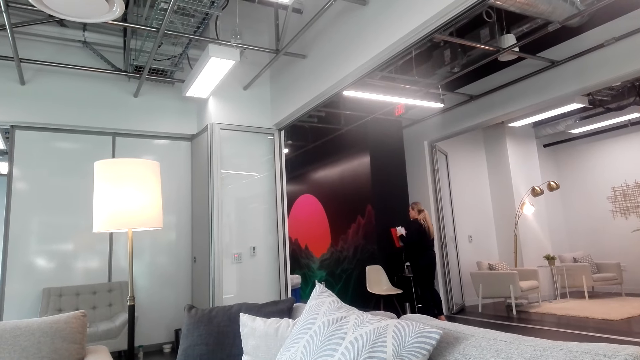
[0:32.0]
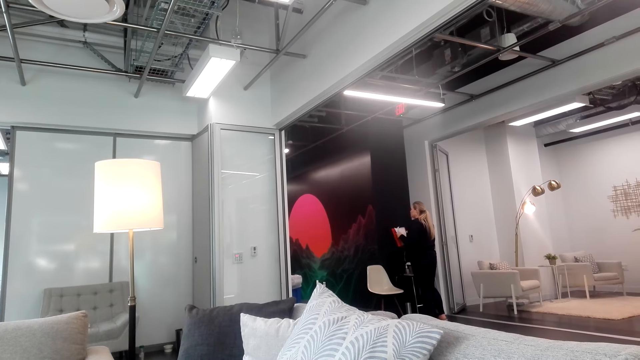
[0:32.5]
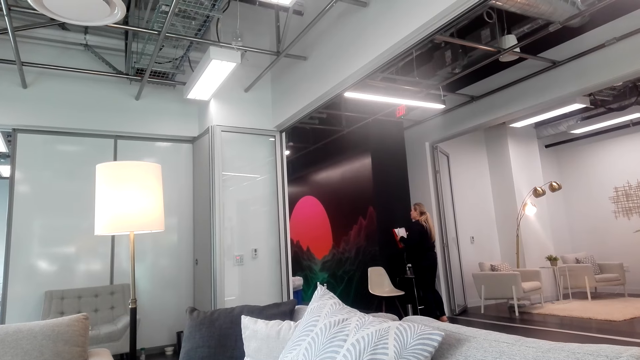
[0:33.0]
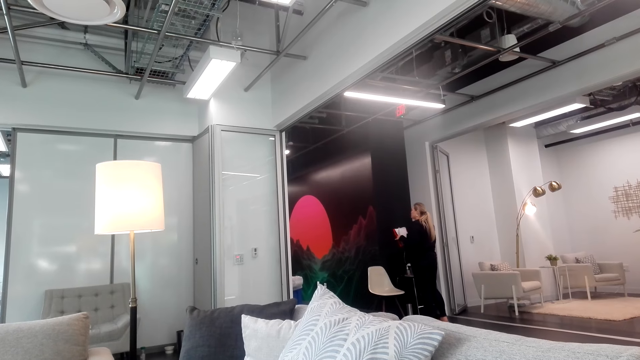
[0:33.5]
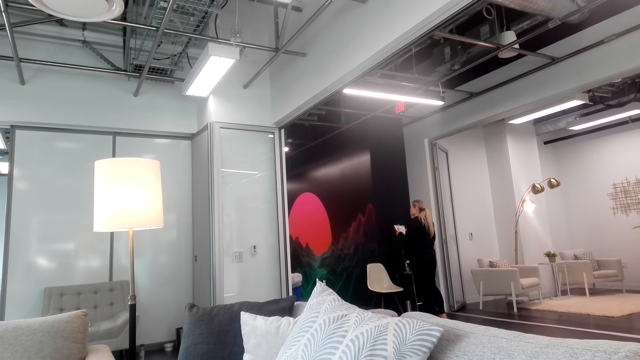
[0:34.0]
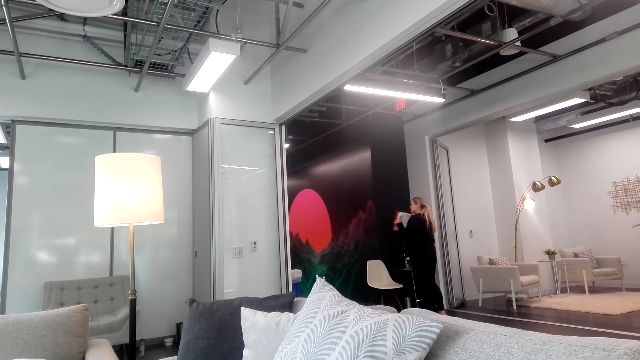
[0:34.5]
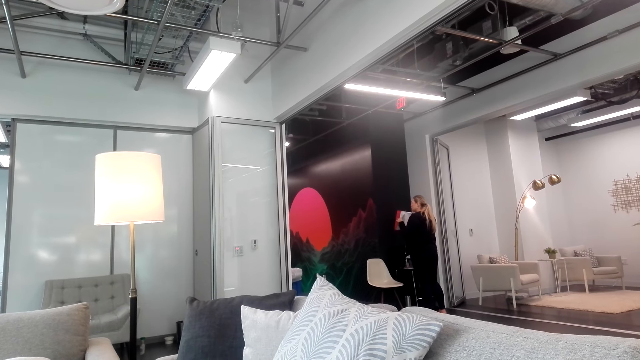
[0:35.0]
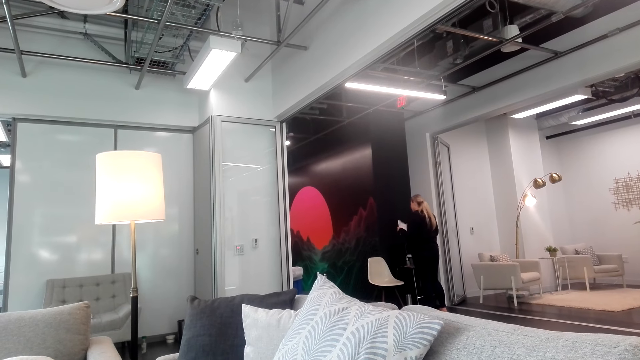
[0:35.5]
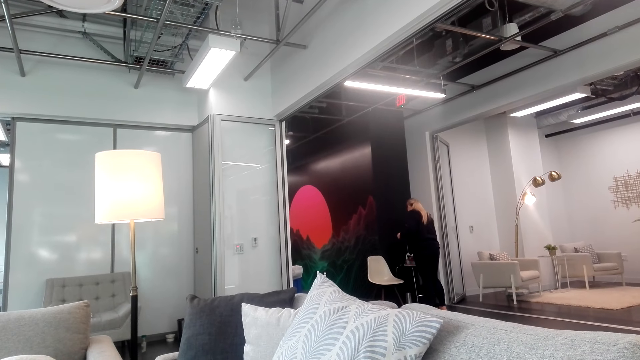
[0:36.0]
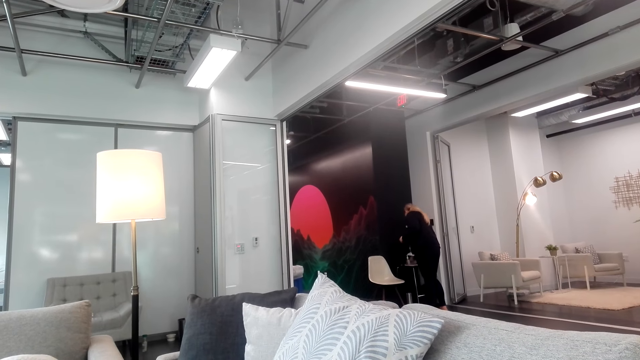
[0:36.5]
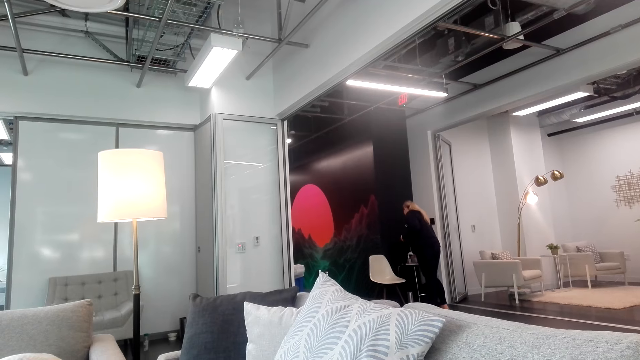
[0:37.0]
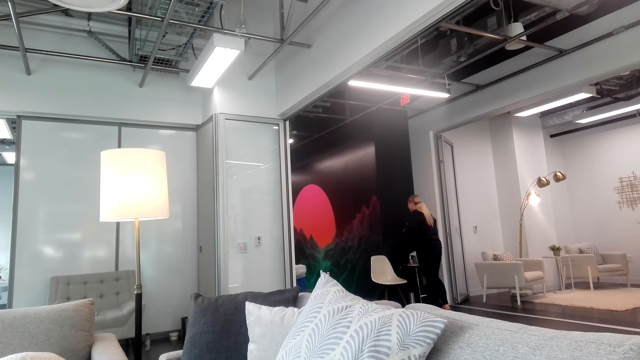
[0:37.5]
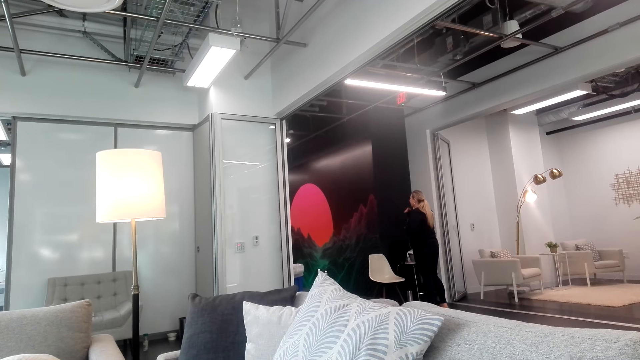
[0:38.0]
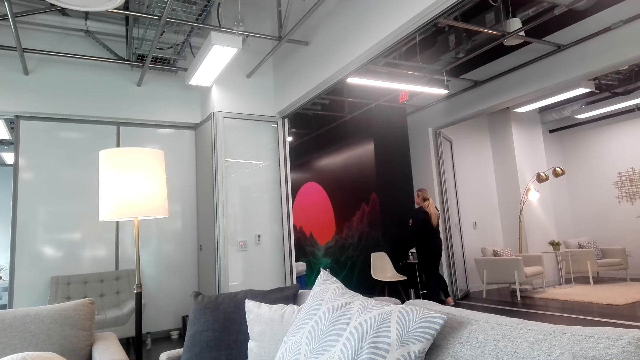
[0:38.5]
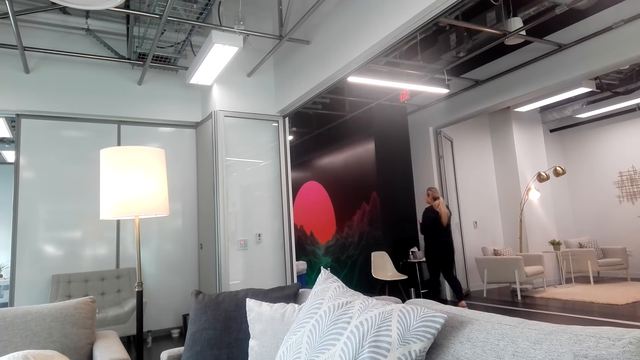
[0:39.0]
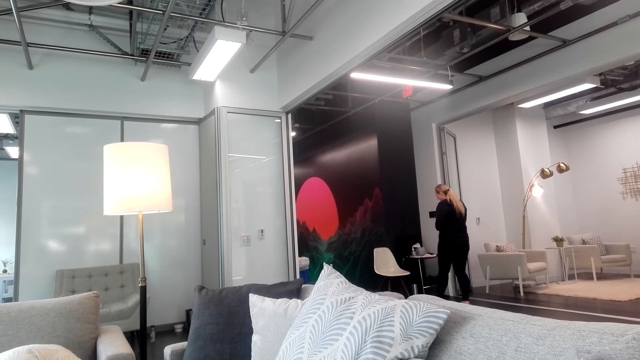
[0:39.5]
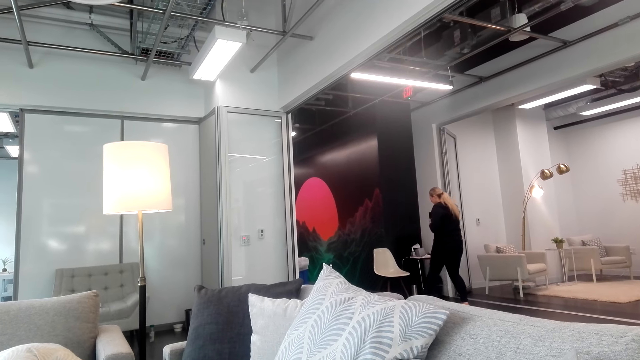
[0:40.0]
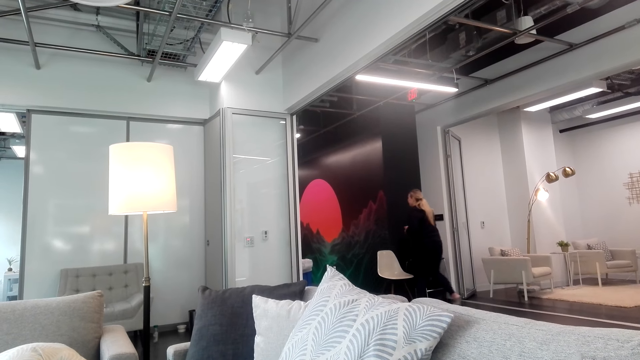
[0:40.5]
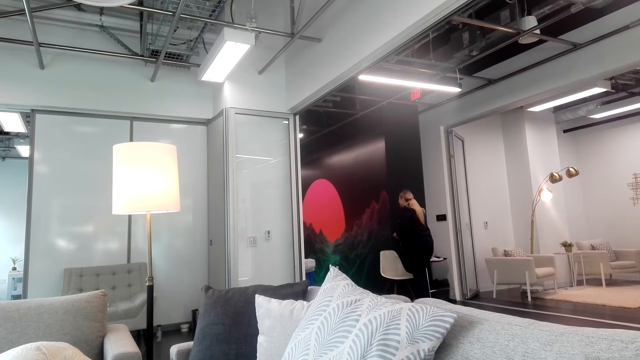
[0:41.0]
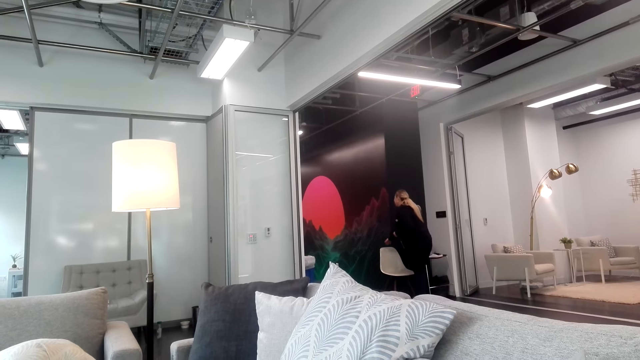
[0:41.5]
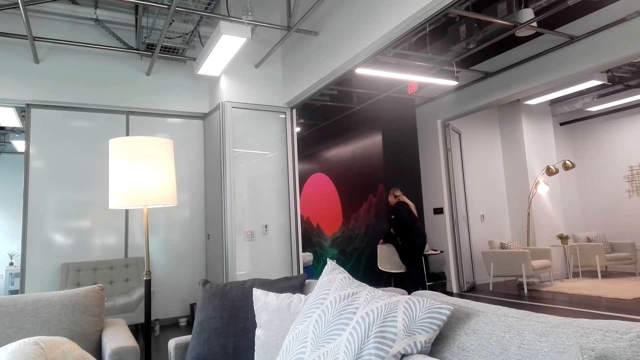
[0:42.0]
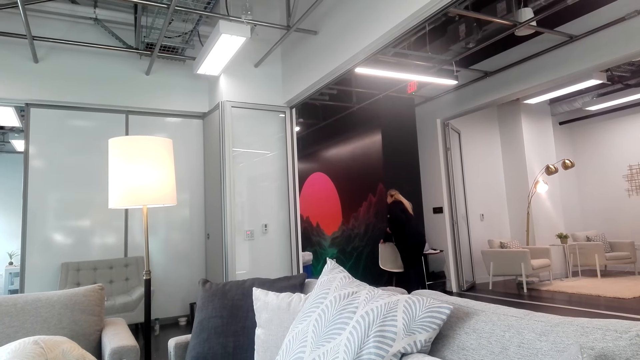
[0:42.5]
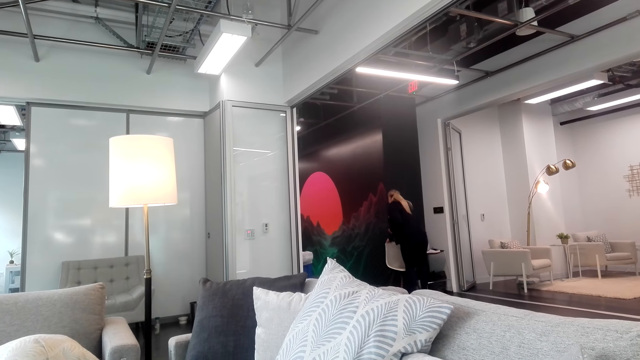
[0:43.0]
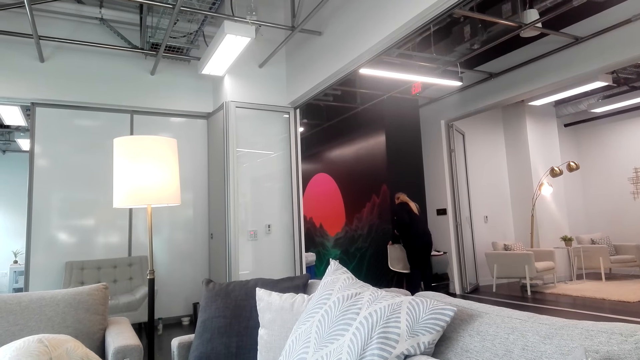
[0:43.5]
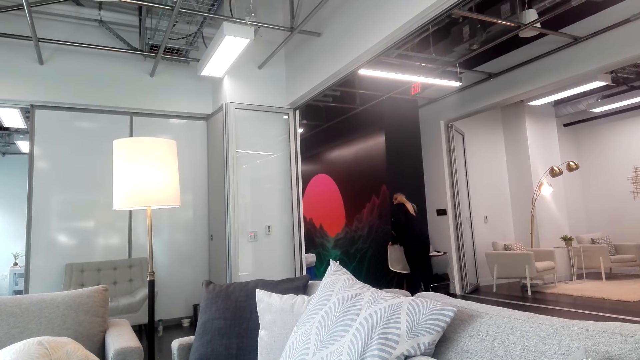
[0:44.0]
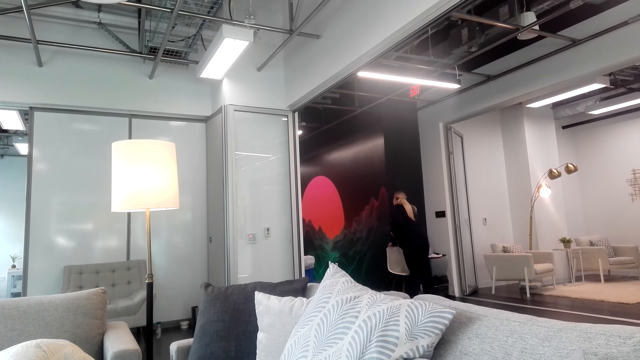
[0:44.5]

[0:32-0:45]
A lady stares at a book. She illustrates with her hand. She moves around and moves a chair.

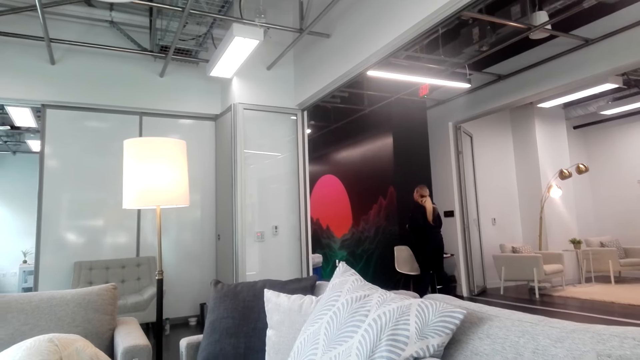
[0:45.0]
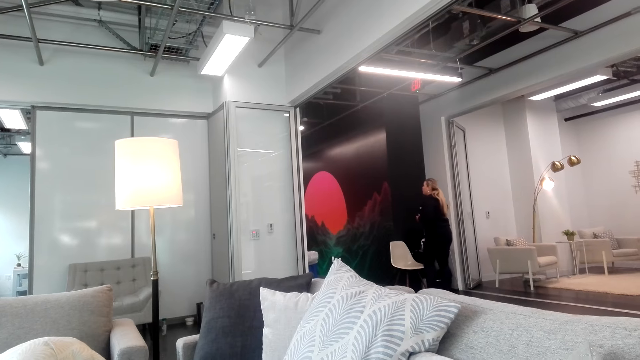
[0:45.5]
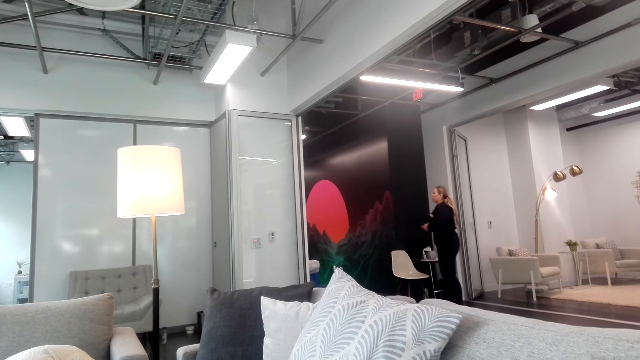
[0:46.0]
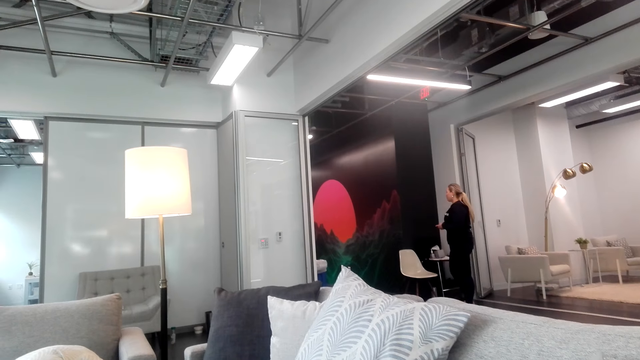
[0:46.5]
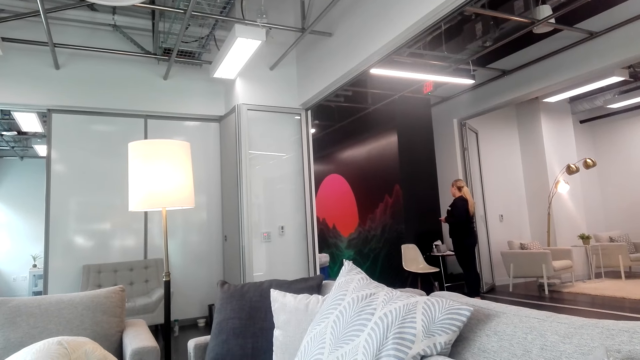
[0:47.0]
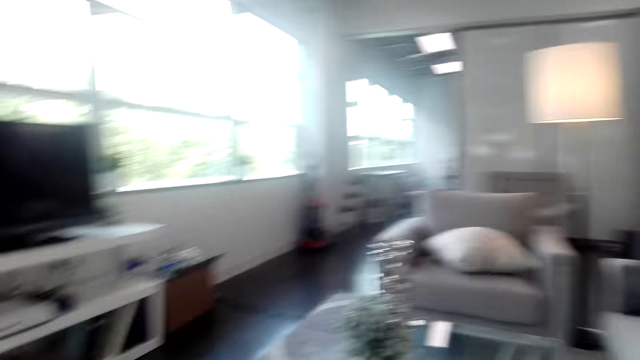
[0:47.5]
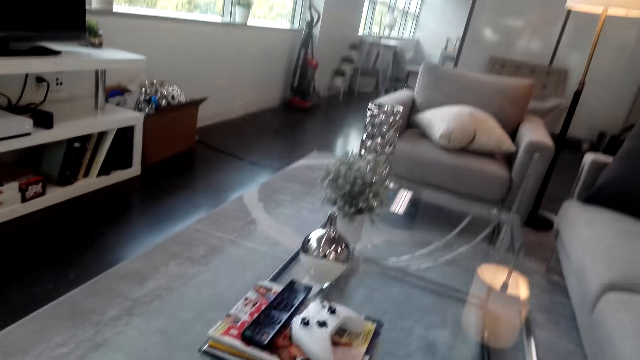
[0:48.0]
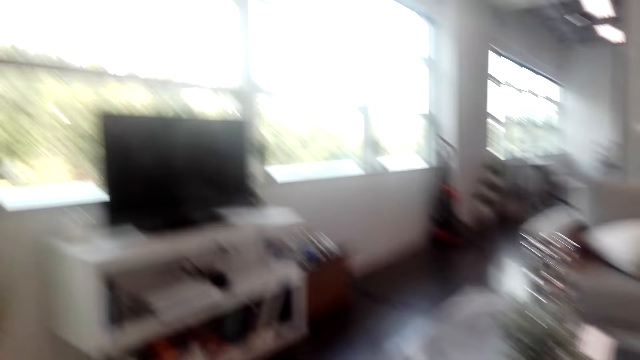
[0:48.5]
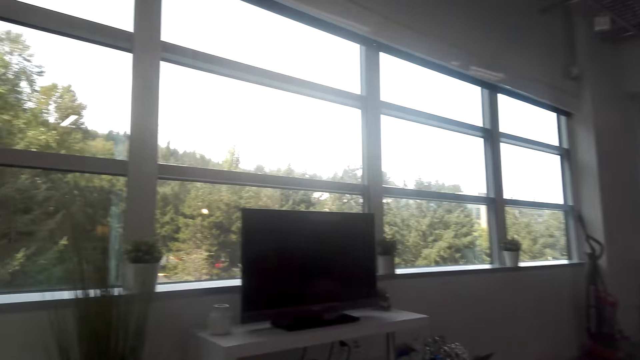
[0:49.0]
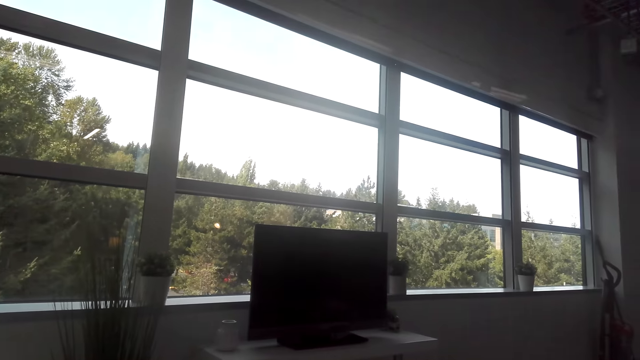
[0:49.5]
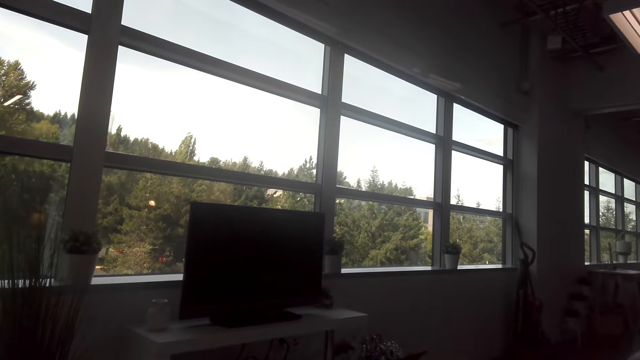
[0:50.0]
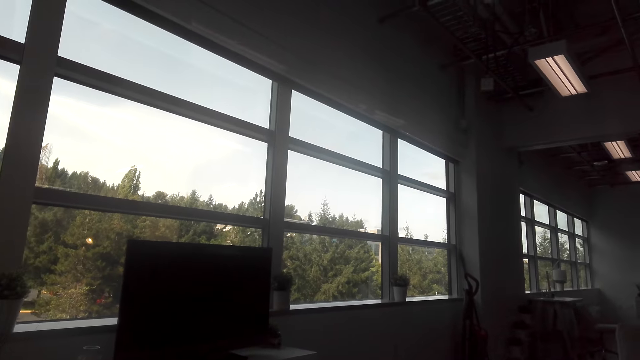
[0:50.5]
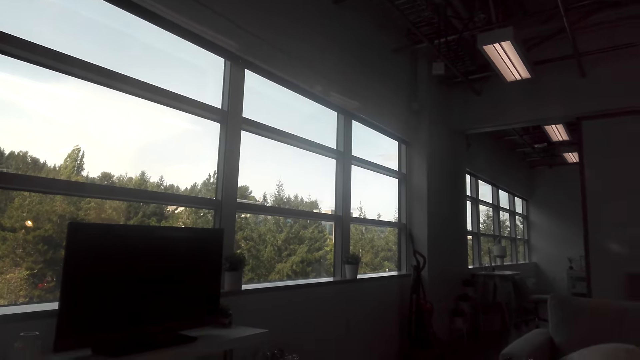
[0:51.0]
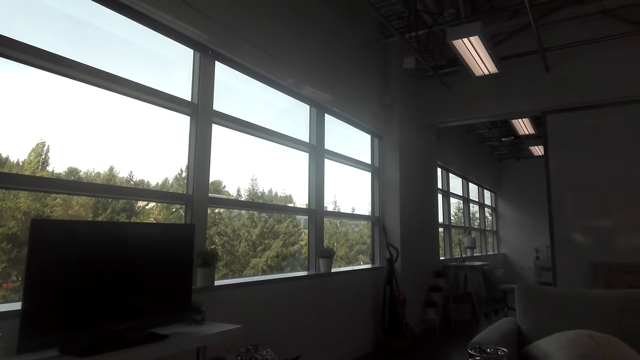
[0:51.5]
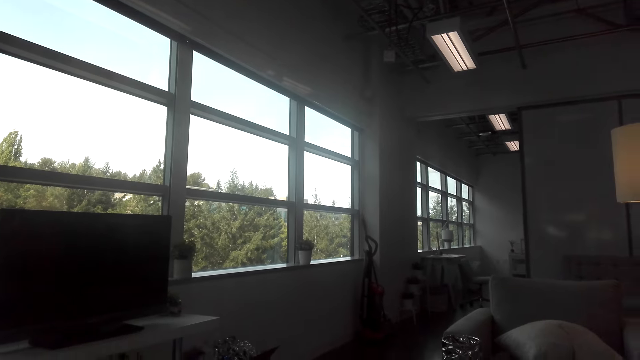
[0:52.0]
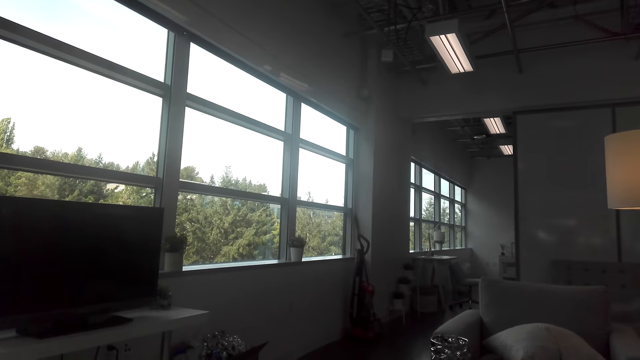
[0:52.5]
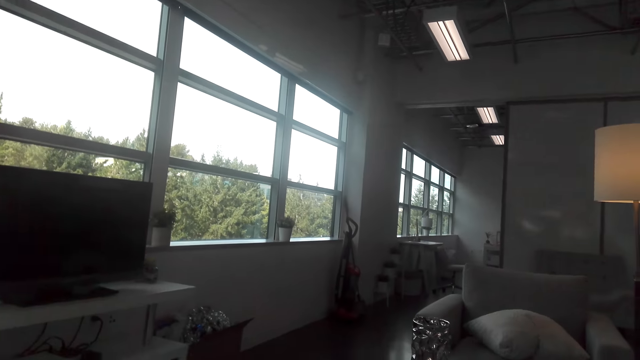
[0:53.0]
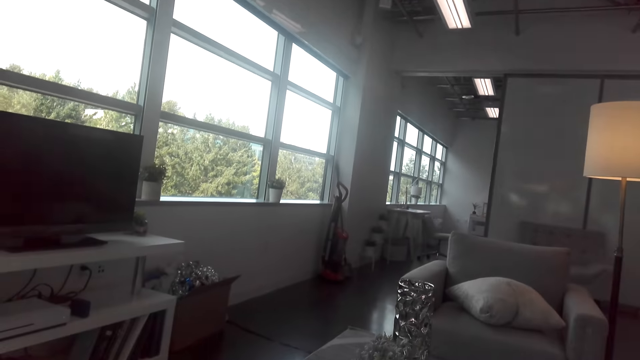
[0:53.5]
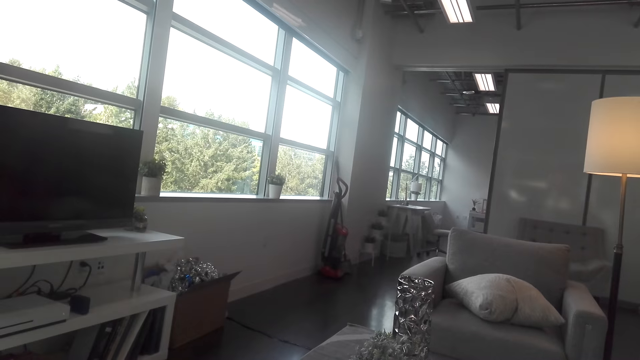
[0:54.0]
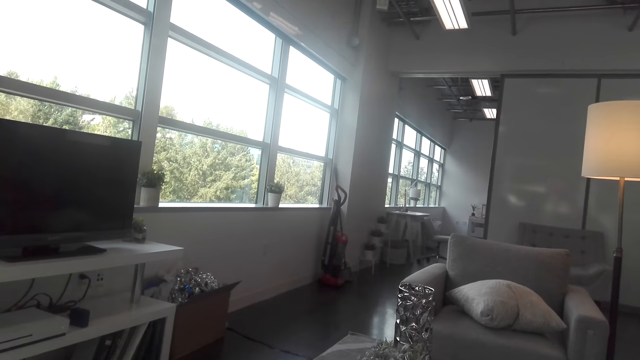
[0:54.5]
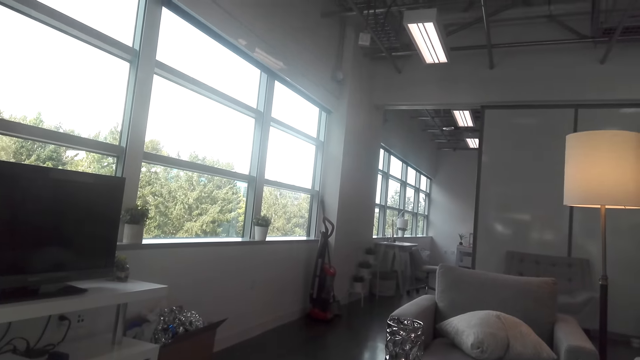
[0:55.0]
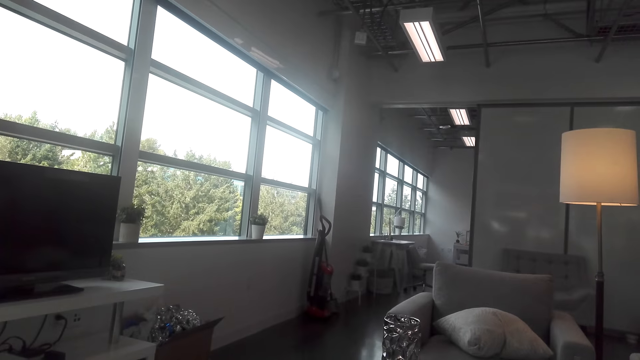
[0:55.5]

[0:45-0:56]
A person moves around. The camera wearer looks around.
